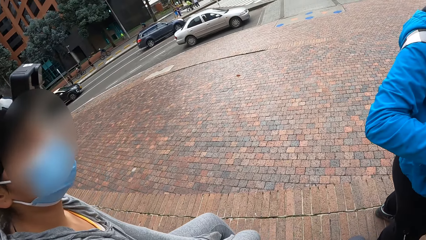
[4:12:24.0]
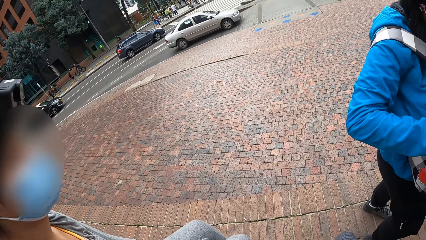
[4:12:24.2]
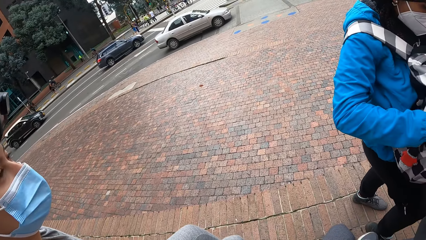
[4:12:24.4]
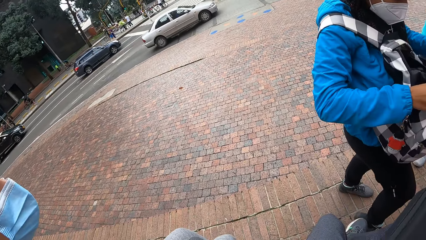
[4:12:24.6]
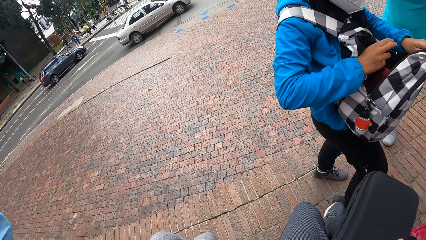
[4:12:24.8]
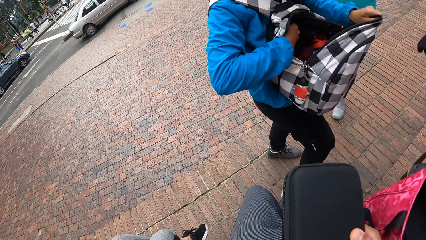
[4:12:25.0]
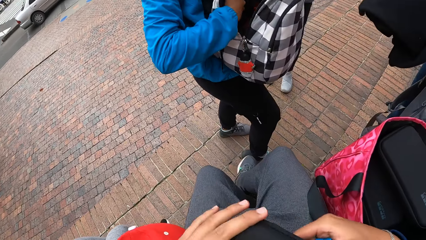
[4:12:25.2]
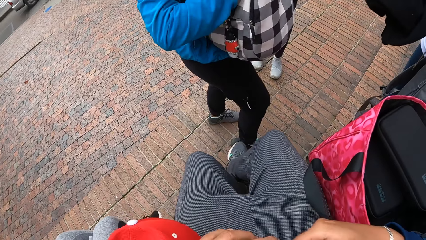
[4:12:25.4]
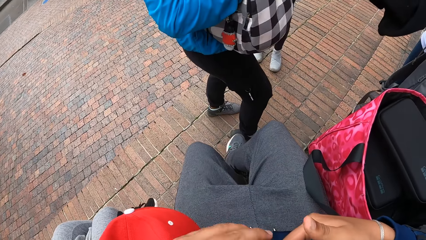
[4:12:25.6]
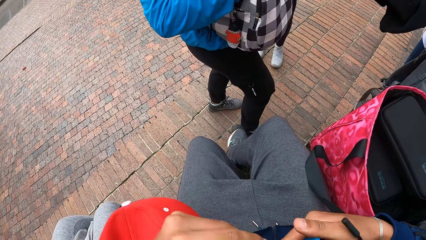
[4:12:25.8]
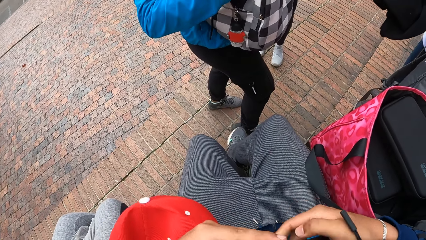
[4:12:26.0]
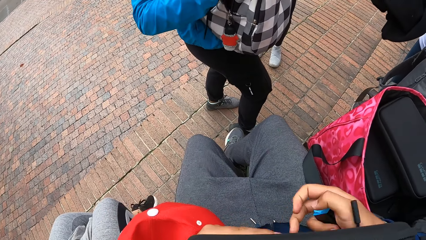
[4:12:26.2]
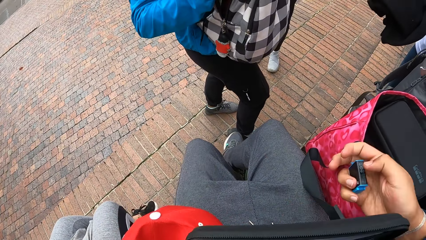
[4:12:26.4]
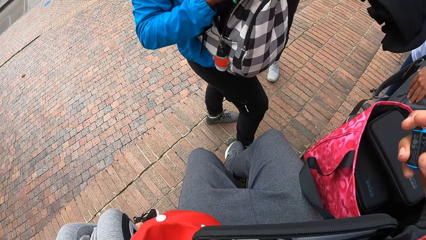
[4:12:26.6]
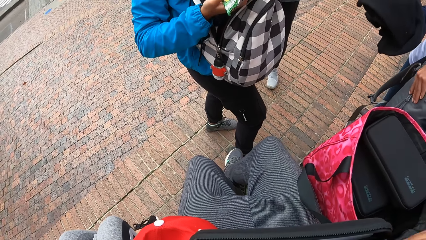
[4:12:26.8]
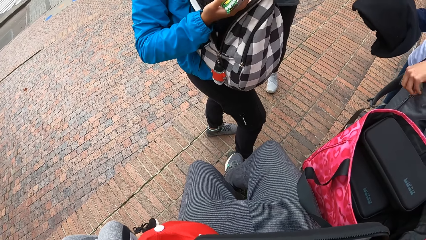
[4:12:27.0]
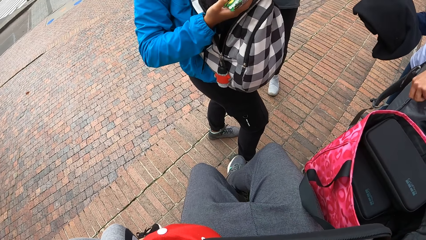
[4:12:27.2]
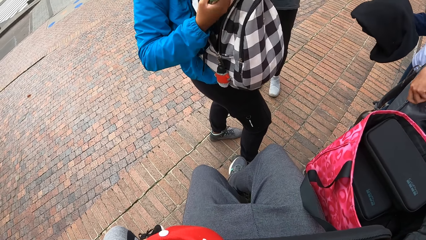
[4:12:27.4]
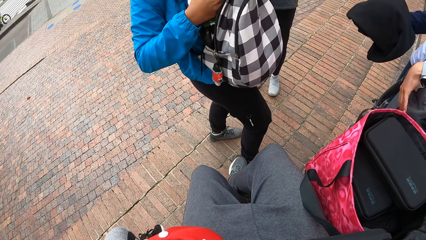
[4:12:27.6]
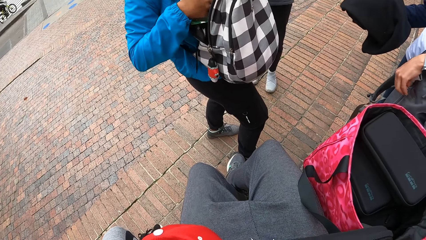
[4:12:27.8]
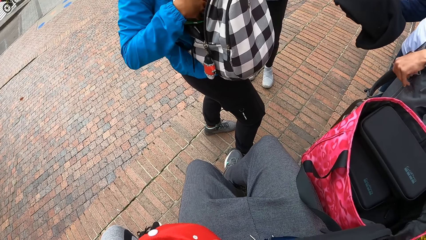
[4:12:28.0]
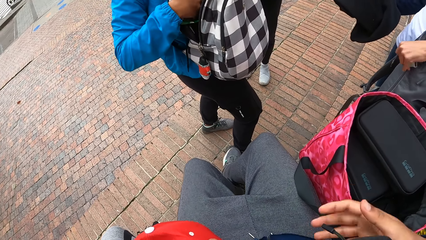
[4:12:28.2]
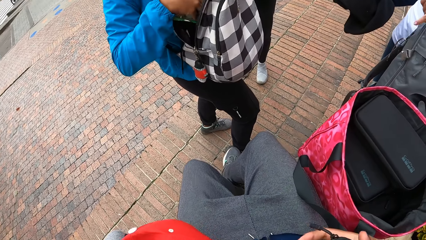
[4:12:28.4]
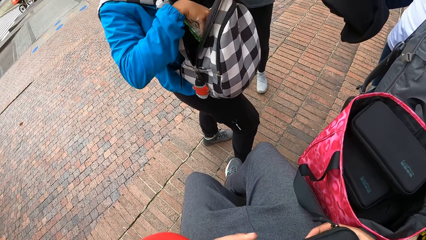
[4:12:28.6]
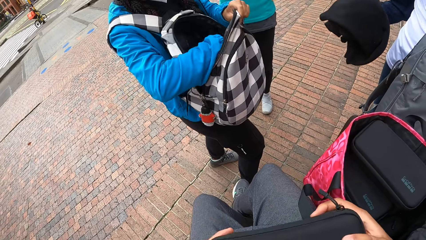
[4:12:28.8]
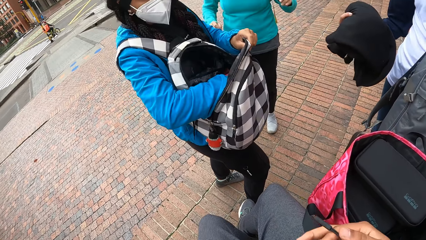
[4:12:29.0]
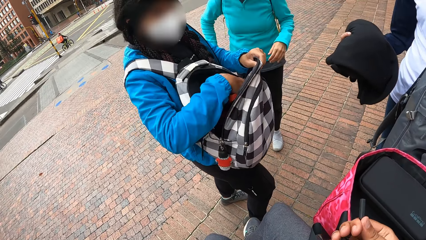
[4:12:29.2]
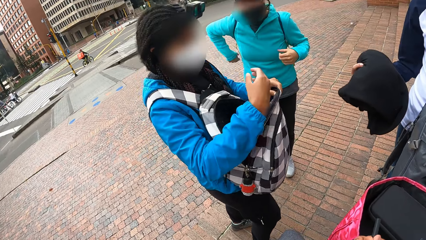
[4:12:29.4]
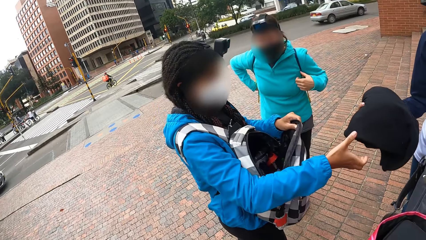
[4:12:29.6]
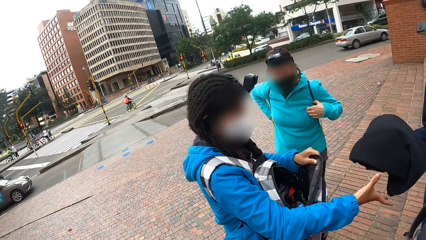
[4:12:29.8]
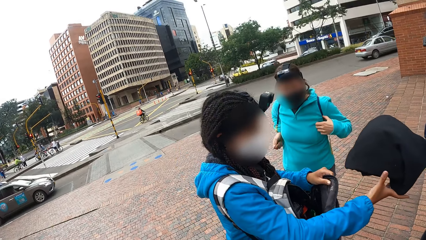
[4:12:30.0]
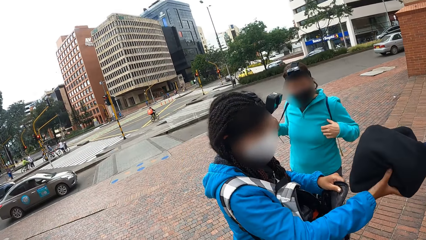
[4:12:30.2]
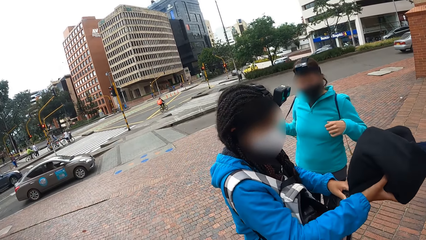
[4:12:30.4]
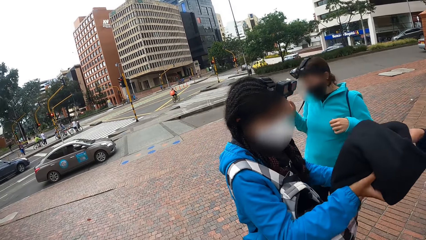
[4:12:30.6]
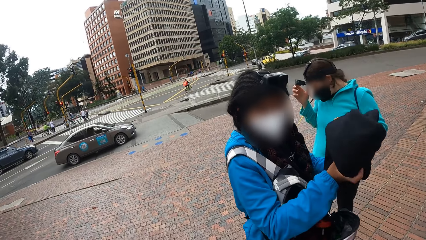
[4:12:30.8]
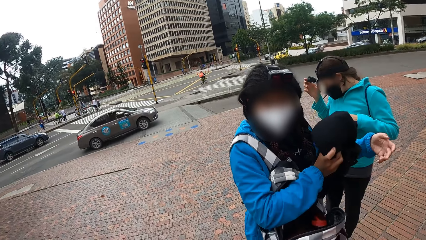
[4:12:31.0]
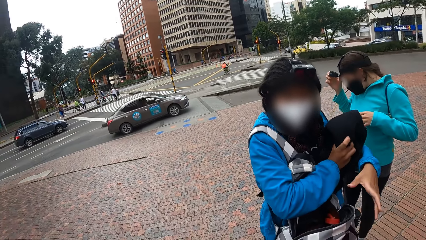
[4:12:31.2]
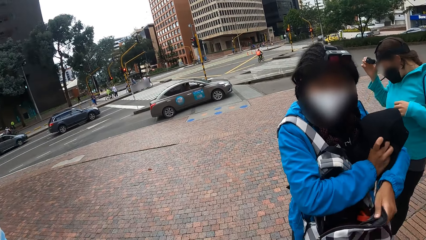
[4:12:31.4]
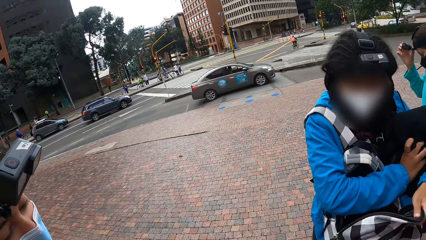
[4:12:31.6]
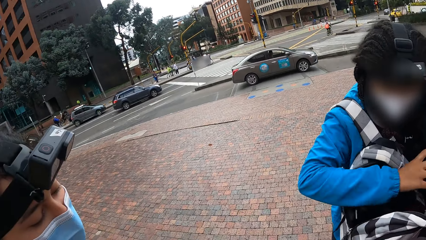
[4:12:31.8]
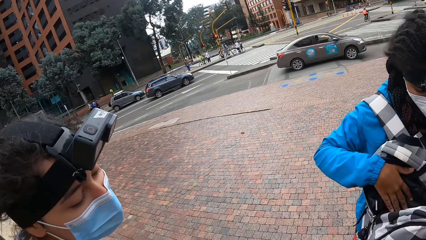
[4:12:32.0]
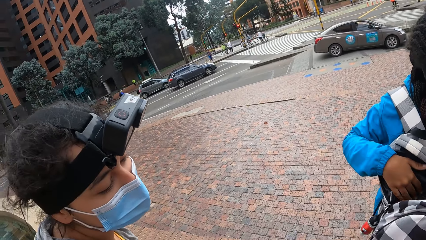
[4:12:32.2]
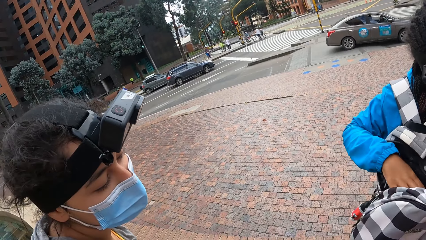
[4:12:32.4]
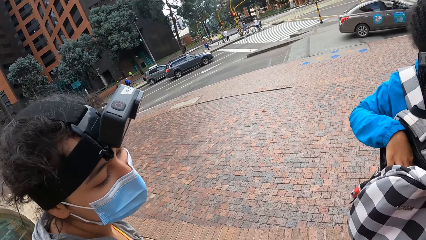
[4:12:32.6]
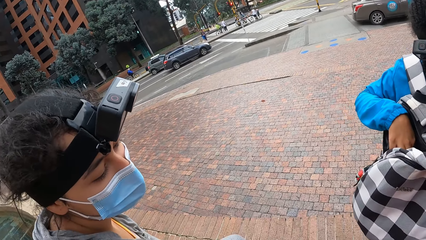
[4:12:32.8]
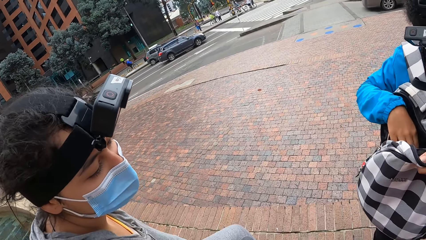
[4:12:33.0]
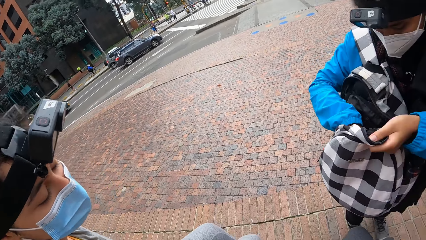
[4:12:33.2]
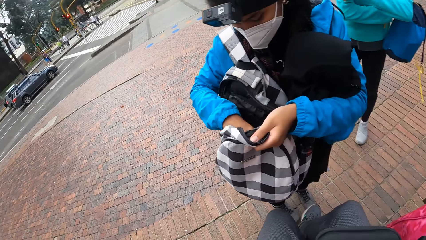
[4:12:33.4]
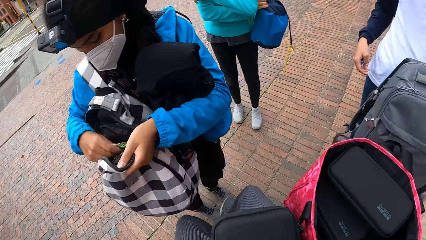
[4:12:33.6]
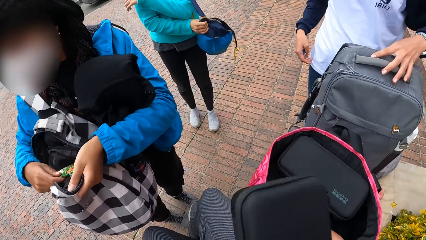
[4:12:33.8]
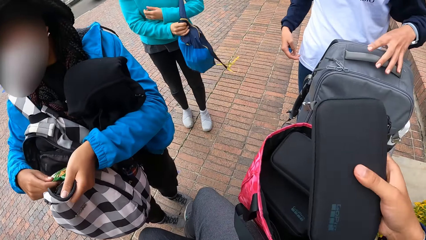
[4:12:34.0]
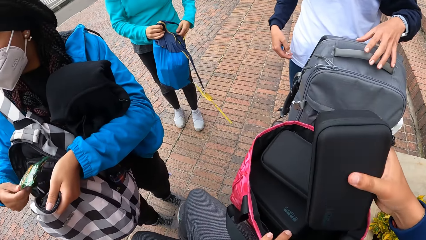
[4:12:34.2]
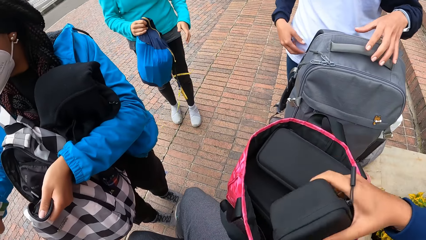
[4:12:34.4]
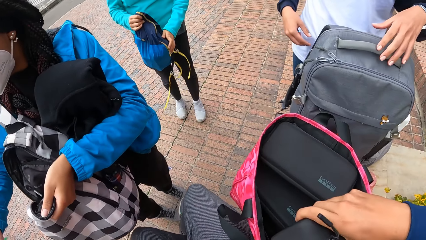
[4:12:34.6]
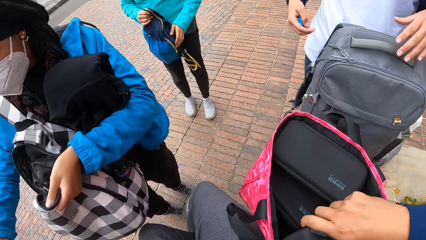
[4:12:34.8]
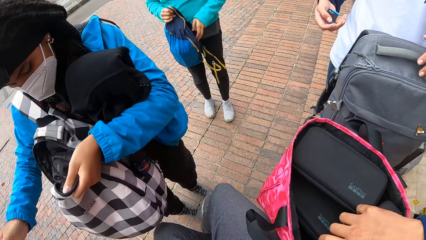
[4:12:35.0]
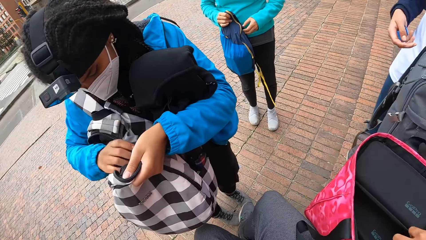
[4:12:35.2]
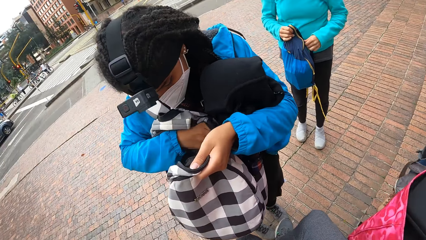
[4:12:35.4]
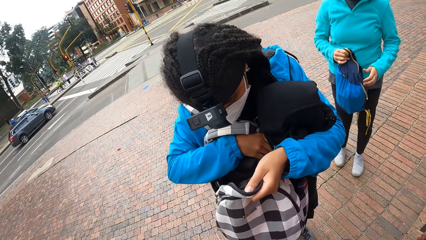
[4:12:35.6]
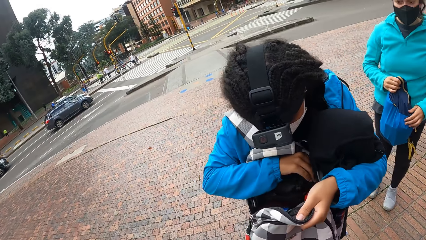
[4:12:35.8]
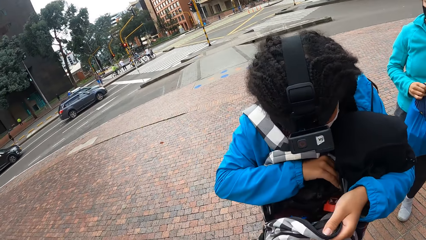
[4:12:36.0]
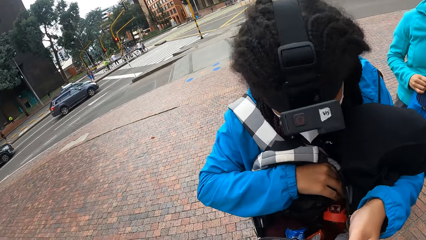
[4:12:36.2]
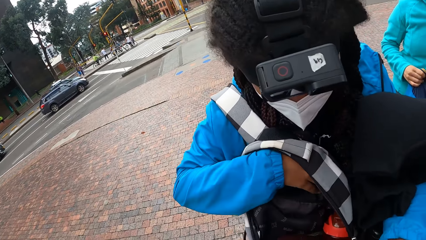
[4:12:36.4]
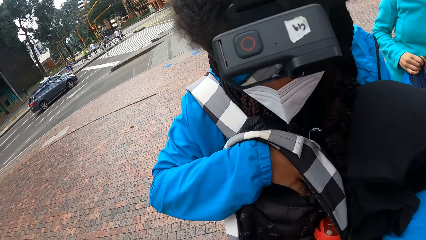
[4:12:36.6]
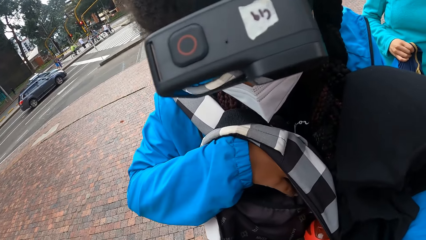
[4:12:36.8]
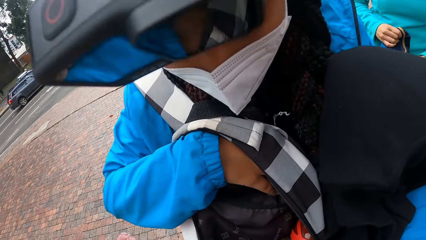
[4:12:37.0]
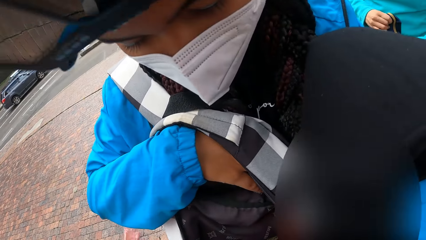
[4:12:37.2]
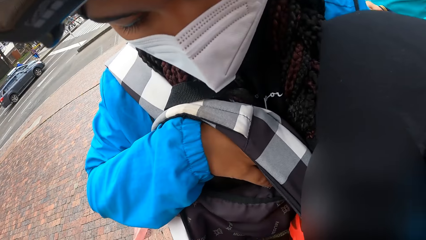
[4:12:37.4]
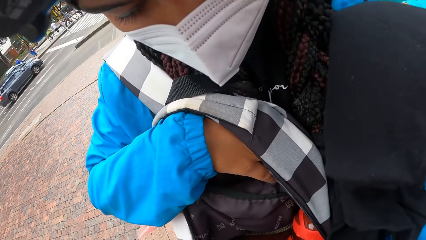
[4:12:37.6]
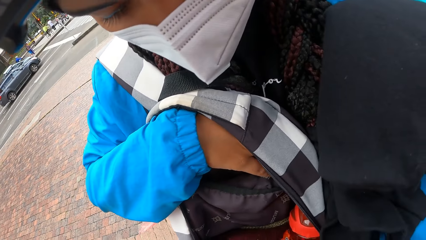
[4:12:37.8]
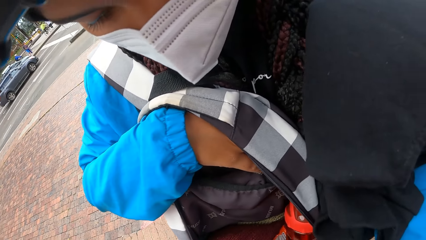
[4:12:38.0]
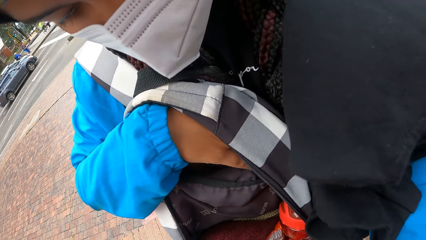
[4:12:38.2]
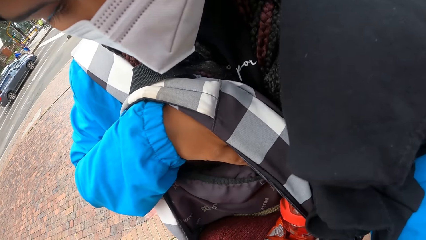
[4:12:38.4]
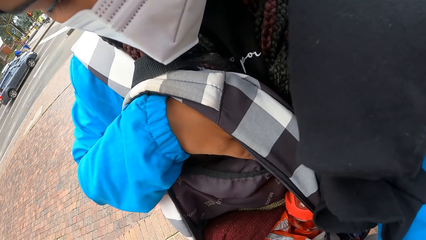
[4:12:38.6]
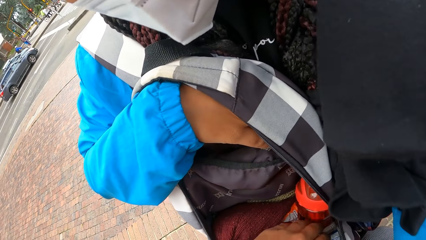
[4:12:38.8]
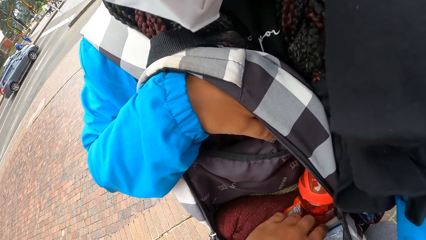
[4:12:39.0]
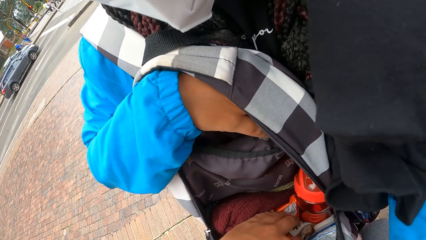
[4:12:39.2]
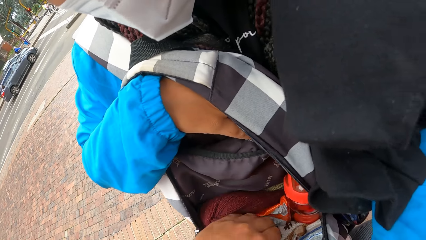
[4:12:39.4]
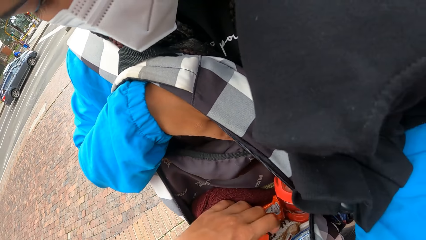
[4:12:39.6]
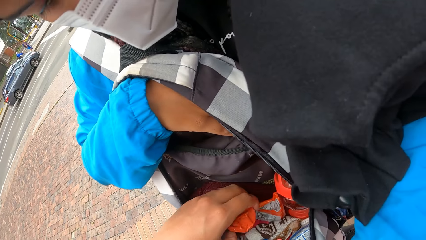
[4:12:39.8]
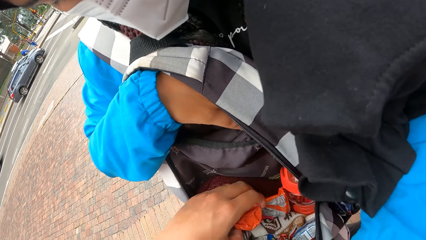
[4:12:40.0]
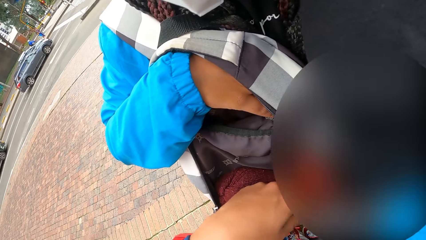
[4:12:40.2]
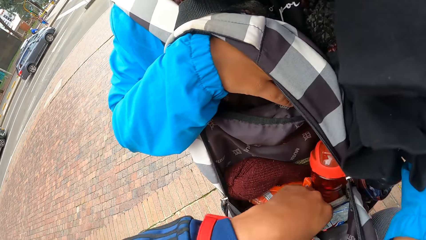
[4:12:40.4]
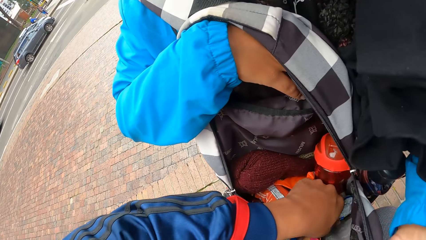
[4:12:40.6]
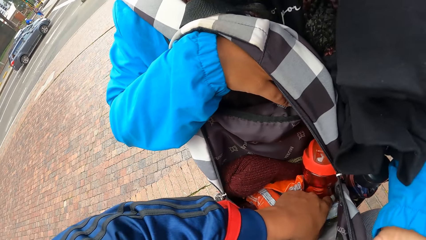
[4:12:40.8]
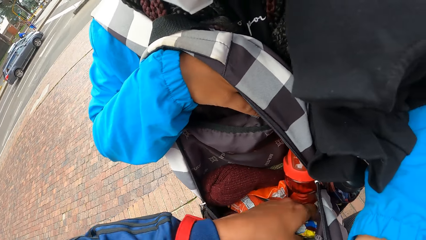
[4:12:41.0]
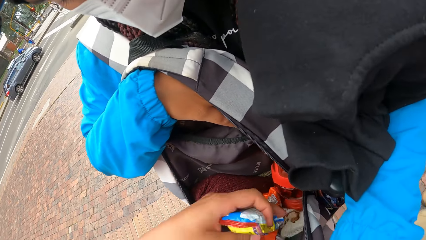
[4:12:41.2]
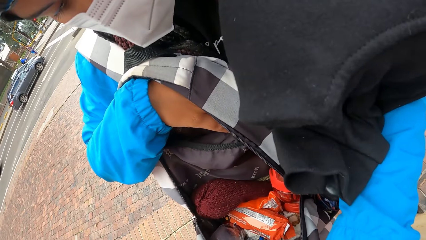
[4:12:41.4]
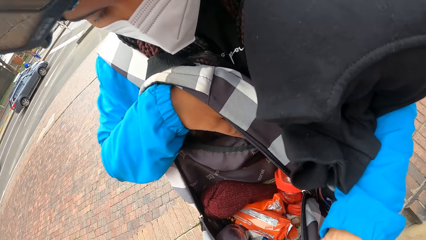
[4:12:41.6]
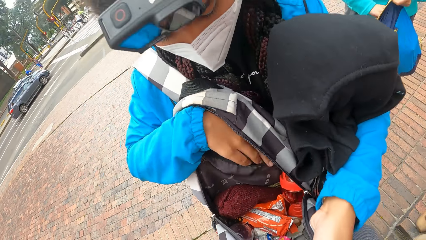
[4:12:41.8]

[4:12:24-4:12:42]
A woman opens the bag with her hands. A man passes the cloth to another woman with her right hand. The first woman picks a sachet from the bag with her right hand. The camera wearer puts the purse into the bag with their right hand. They pick the sachet from the bag of the first woman with their left hand.
